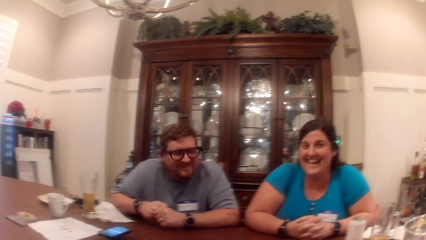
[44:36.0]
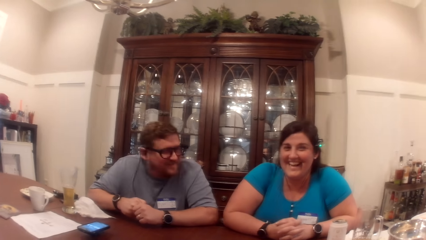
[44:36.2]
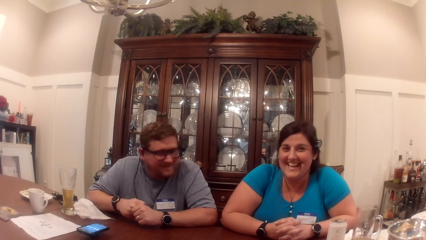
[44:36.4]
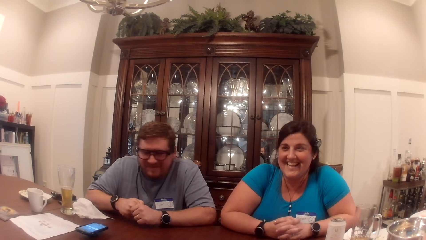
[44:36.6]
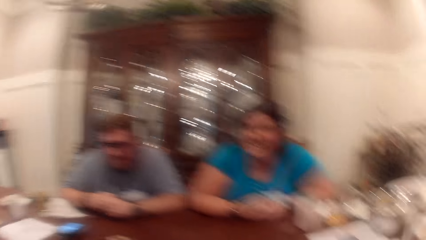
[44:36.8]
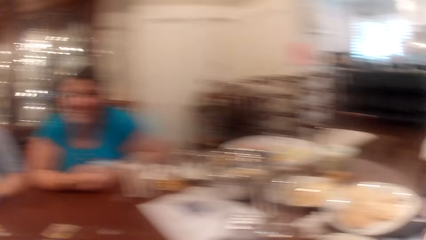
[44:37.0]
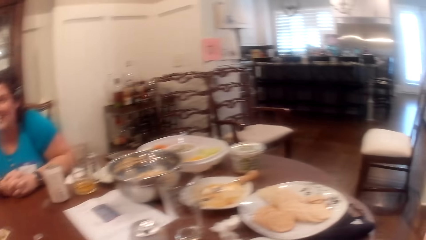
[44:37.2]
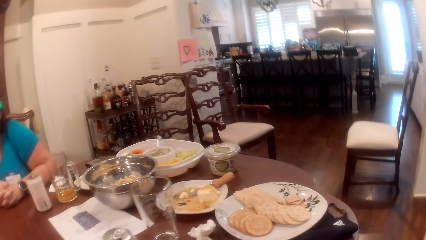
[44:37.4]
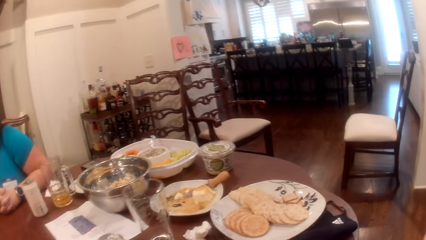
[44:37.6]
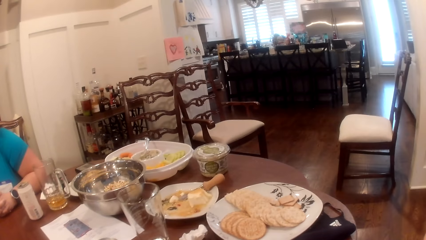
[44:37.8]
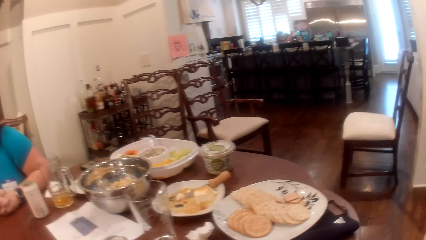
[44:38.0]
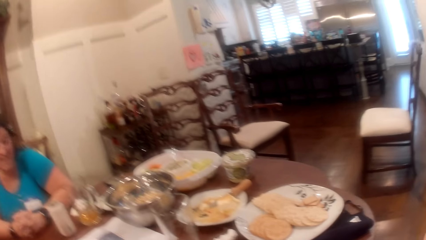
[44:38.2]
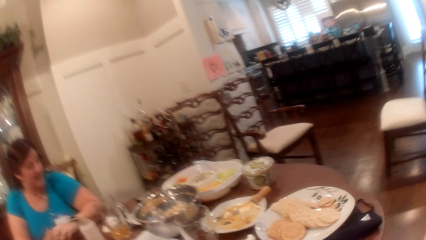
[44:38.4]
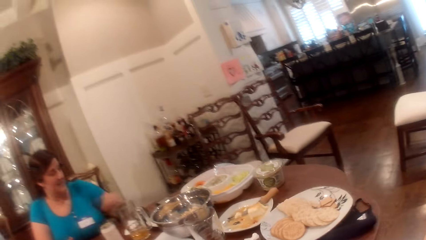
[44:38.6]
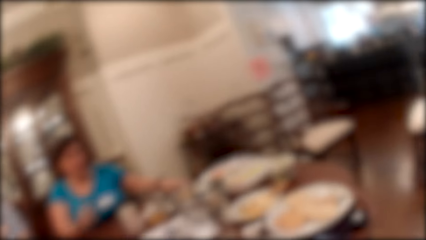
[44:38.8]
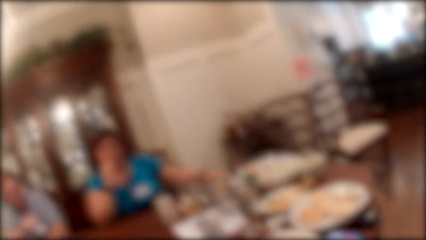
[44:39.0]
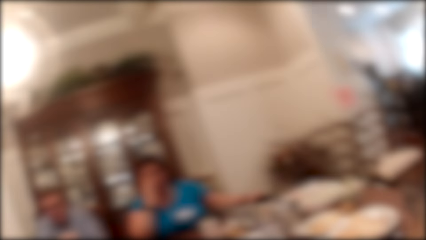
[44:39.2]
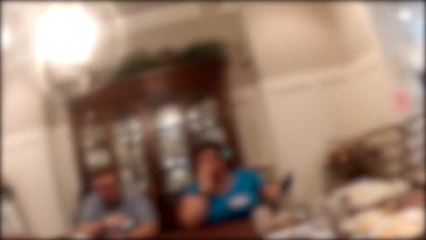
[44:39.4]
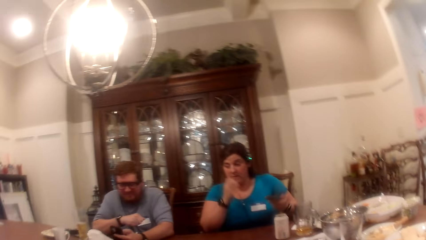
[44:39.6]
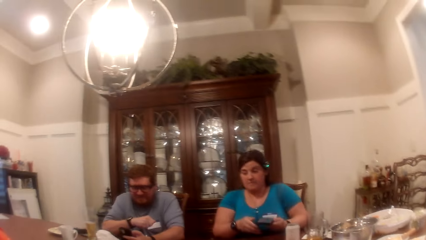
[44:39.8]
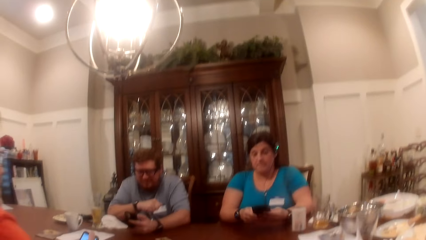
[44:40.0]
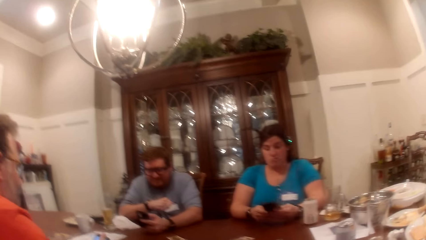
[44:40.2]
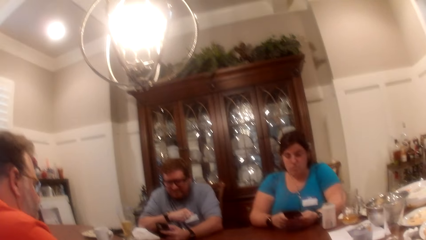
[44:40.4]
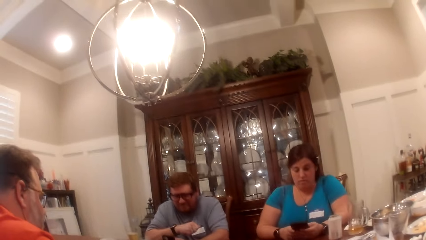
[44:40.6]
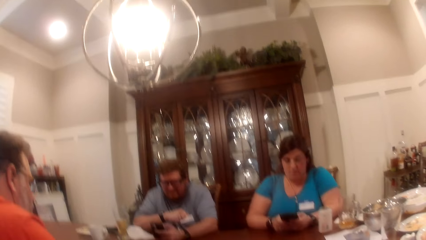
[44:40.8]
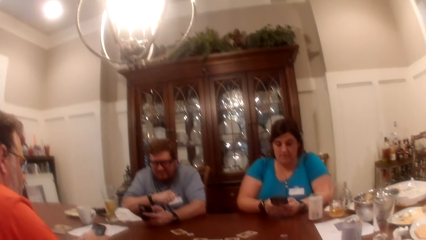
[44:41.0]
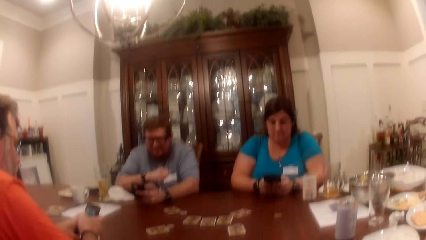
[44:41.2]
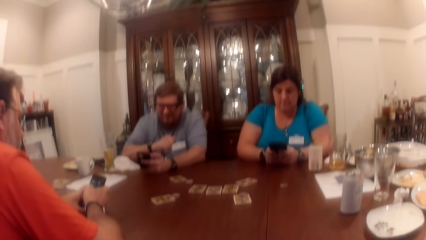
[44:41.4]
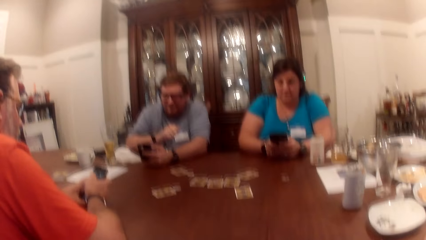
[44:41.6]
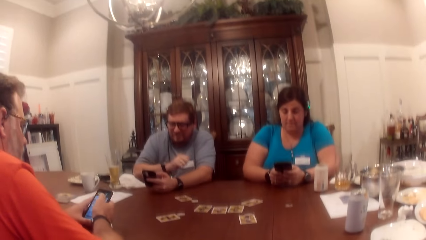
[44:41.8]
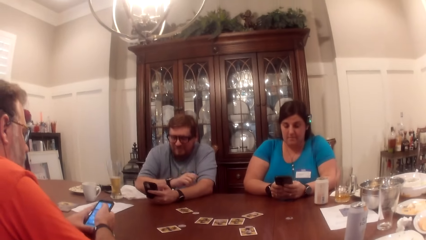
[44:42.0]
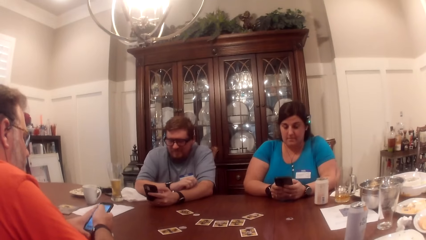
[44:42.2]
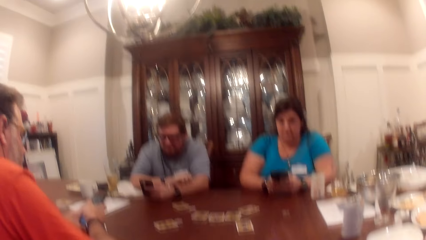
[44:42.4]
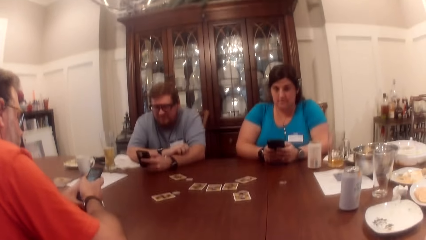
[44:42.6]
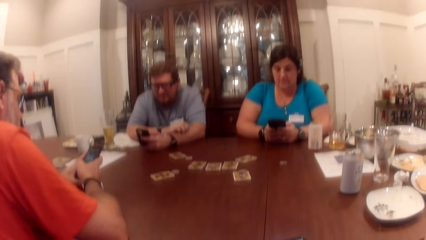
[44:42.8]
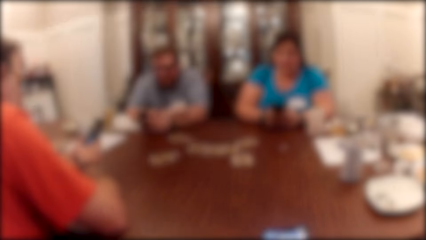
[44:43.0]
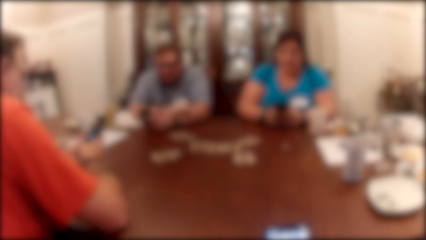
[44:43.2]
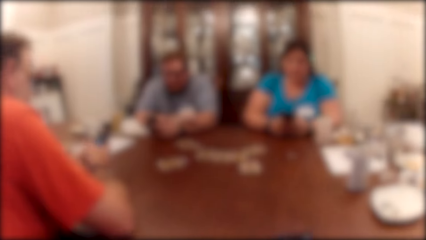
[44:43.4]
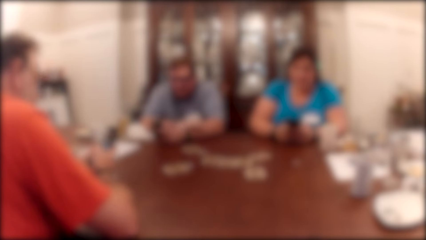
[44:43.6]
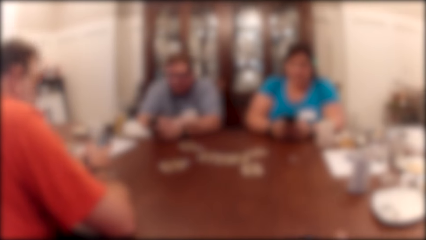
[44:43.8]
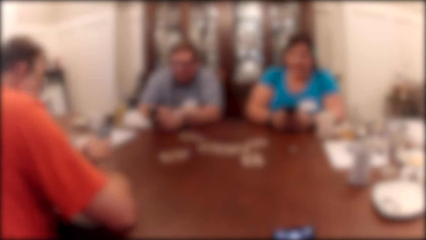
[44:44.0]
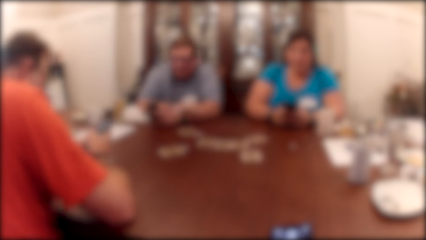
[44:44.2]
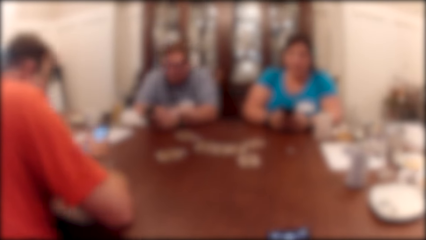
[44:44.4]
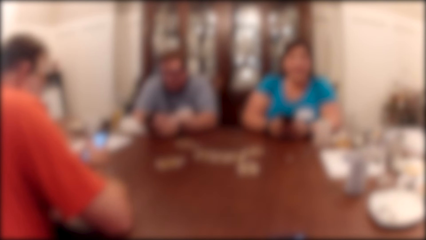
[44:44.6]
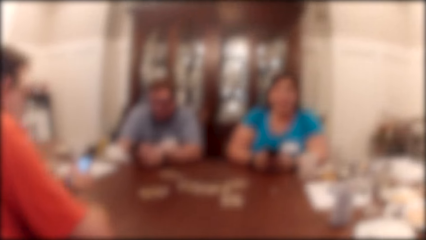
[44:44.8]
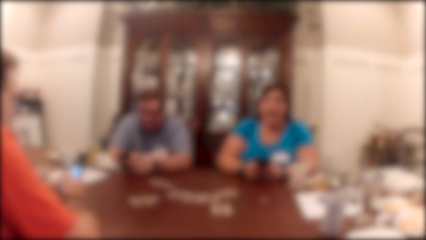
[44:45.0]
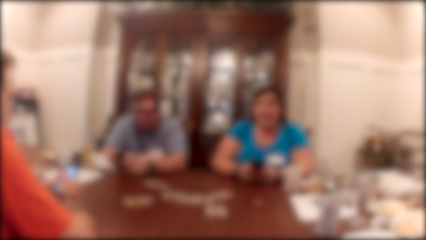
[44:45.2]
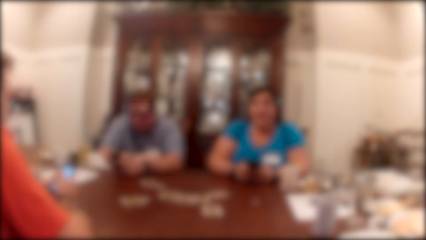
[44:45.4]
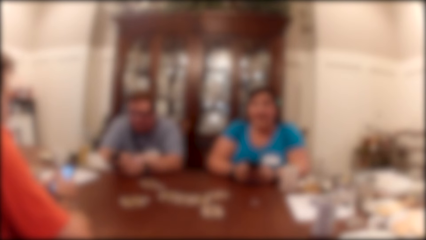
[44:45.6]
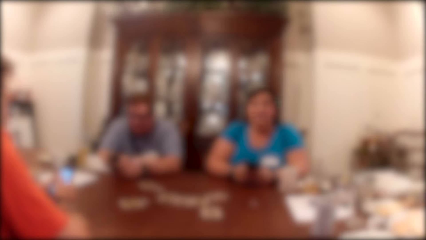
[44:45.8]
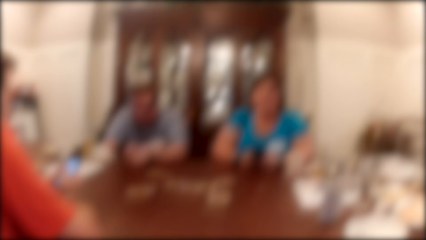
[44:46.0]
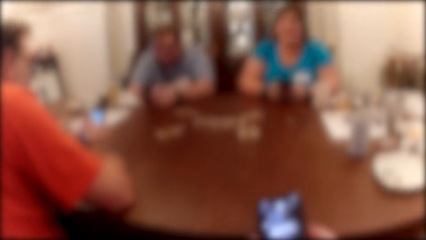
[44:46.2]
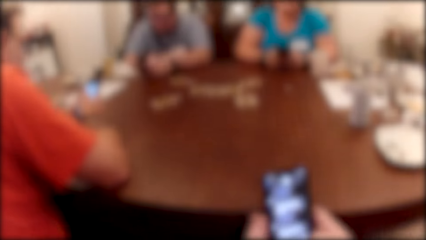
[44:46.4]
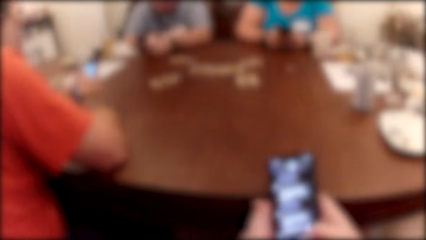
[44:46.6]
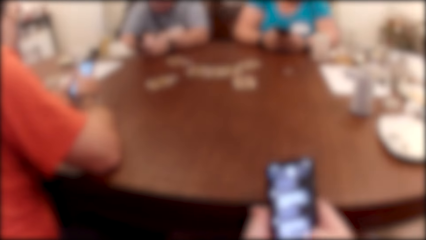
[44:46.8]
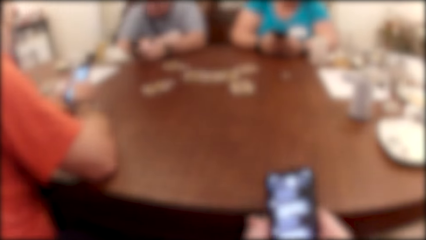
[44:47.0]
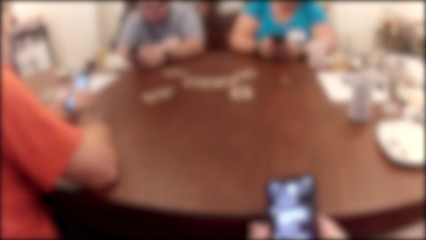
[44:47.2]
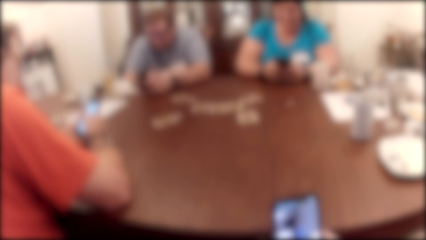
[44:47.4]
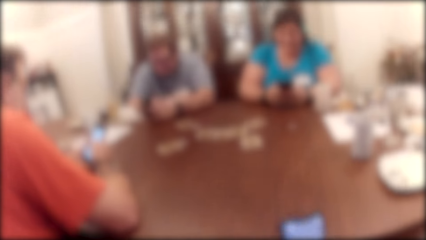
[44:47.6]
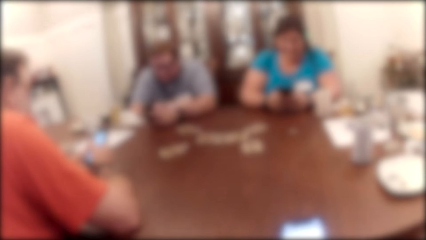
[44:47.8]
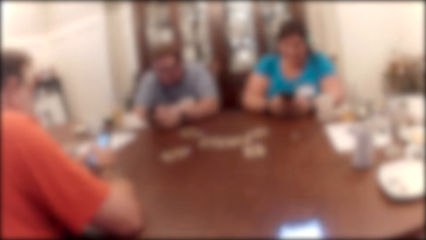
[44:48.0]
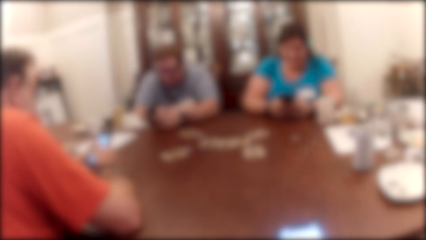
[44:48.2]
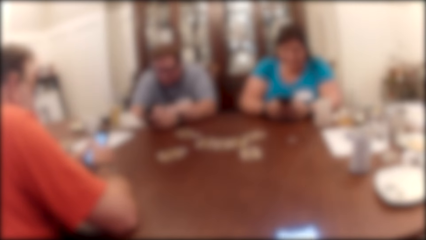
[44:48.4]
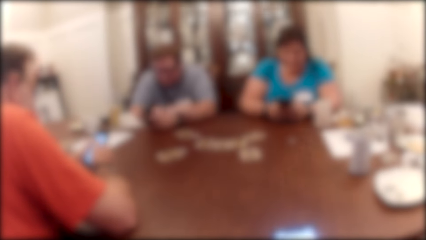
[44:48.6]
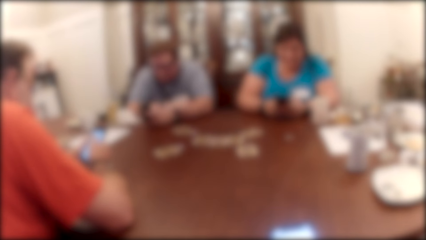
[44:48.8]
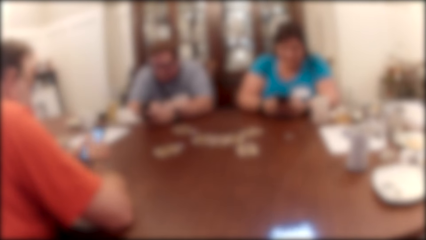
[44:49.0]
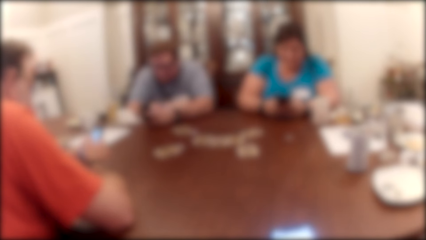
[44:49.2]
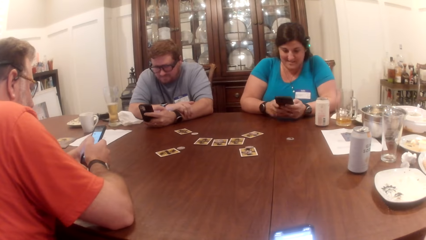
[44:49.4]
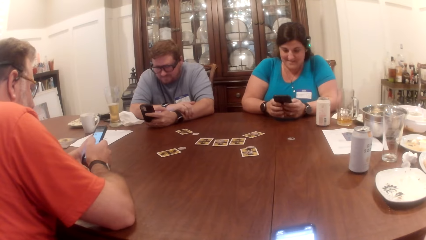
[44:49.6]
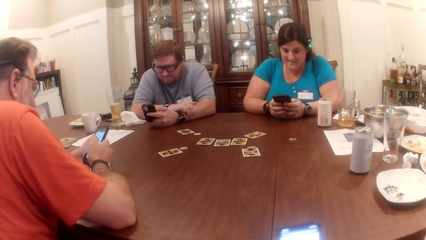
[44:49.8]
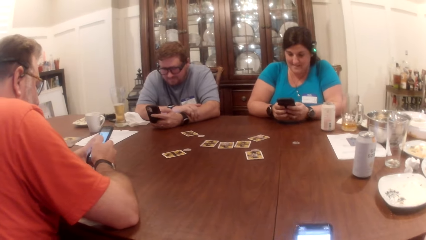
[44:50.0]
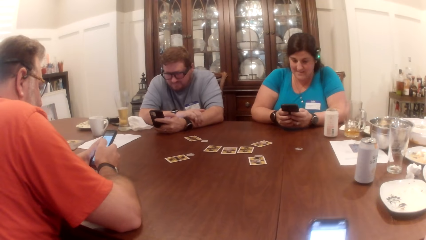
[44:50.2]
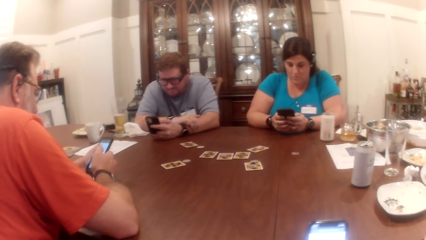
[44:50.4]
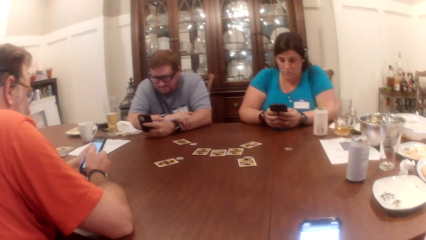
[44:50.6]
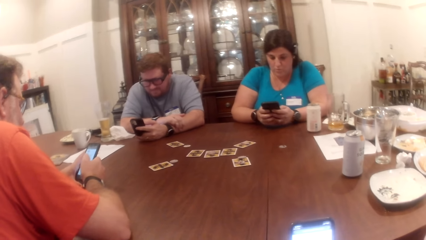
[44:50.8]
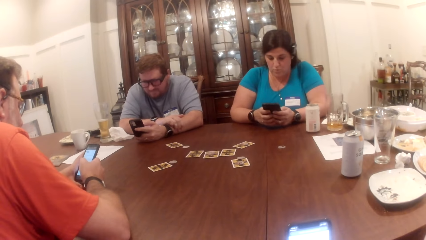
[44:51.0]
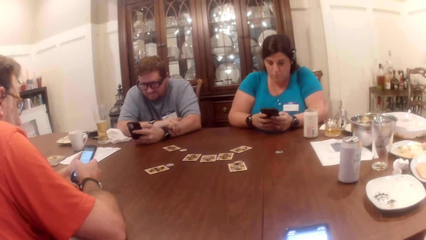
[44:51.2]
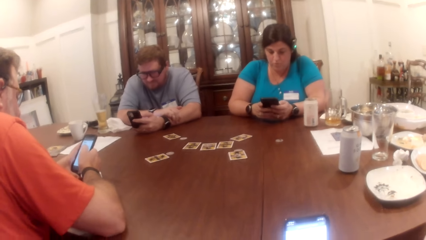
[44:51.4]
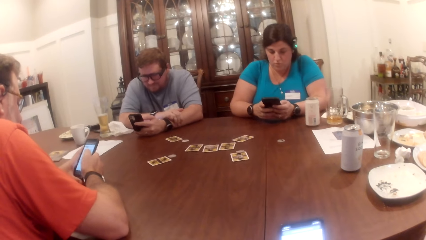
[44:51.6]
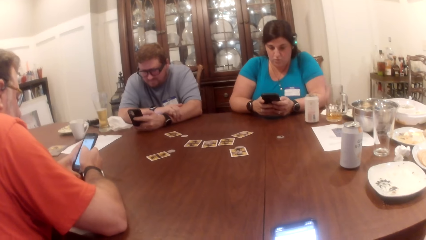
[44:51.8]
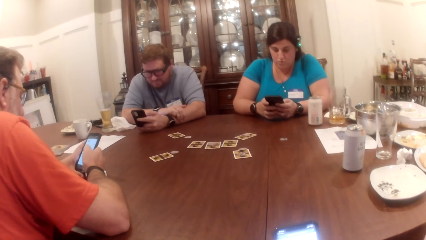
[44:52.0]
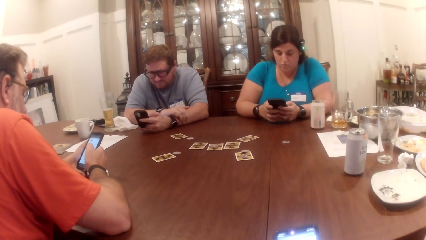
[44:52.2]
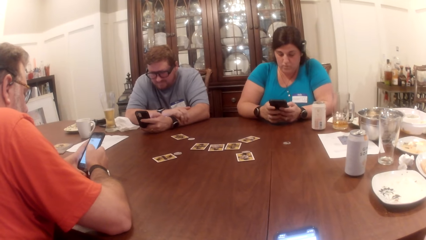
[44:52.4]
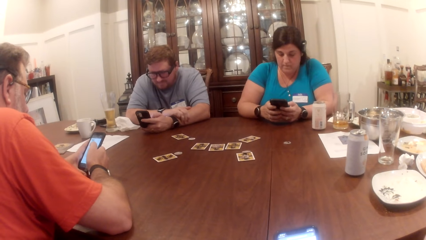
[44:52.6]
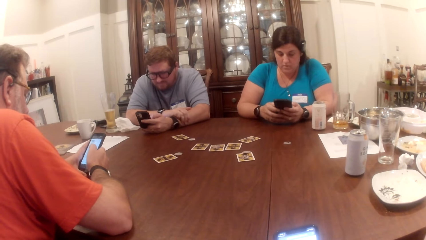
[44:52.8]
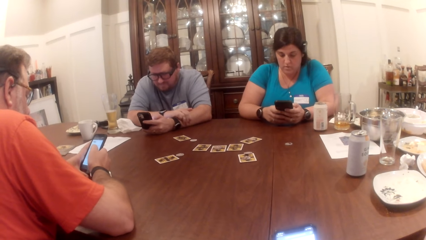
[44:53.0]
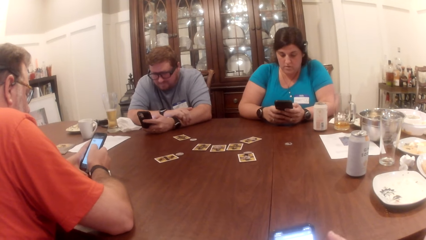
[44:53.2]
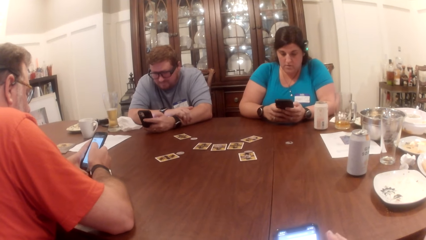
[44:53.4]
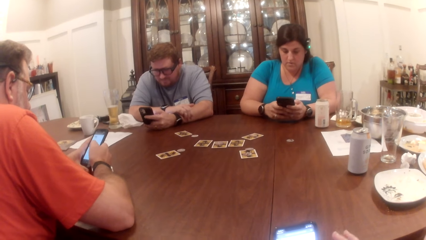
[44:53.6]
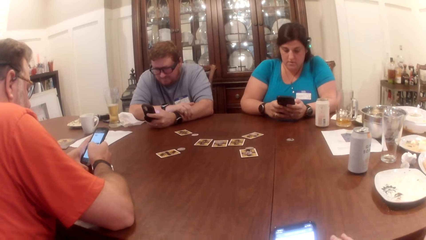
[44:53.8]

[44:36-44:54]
The camera wearer looks at the foods. A woman picks up a phone on the table with her right hand. A man operates a phone in his right hand. The woman operates the phone with both hands. Another man operates a phone with both hands. The camera wearer interacts with the woman, the first man, and the other man at the table. They look around. They operate a phone with both hands. They use the phone.
